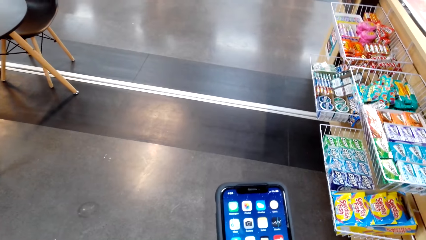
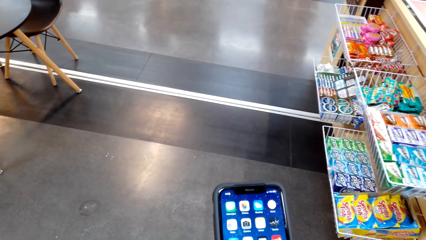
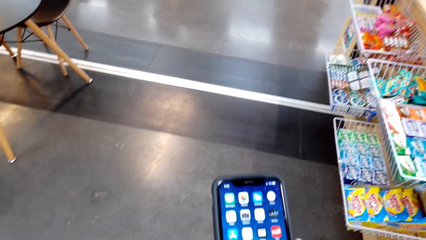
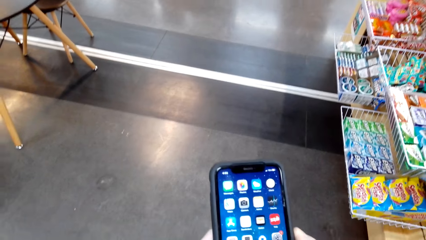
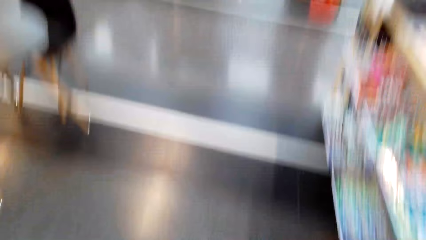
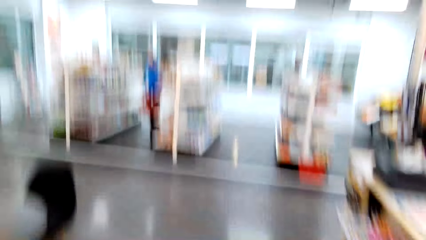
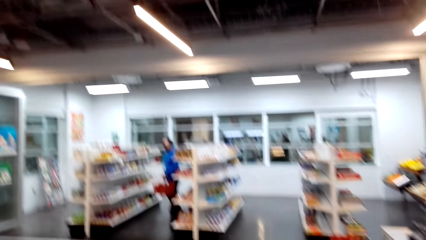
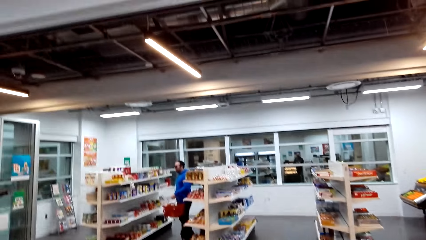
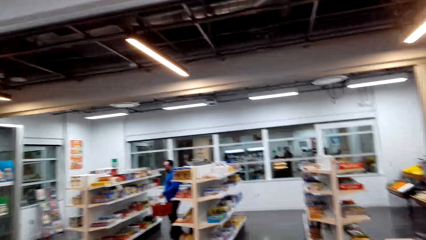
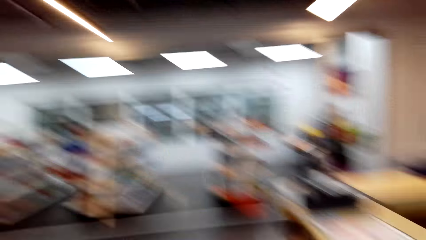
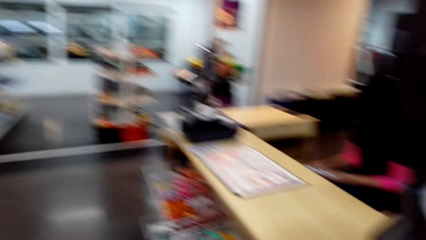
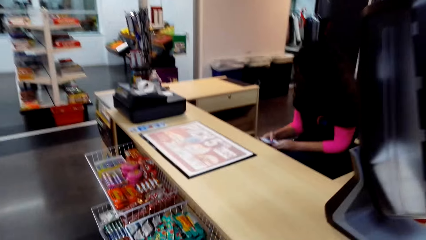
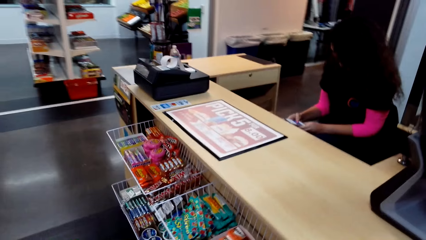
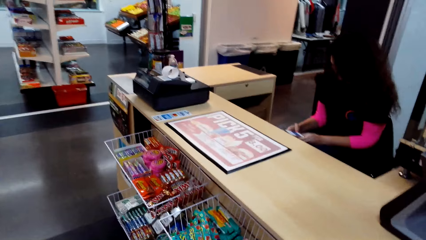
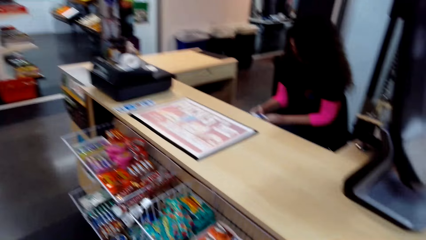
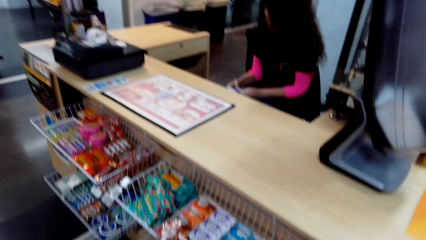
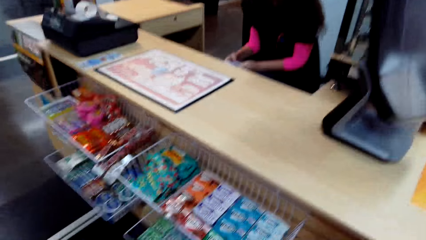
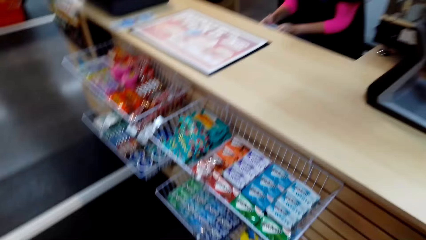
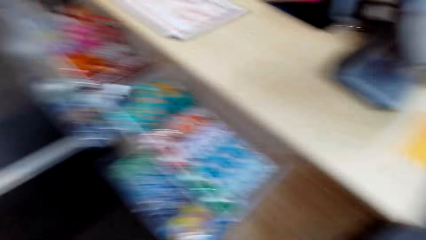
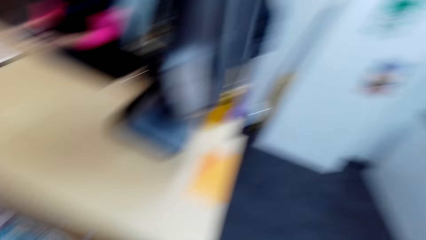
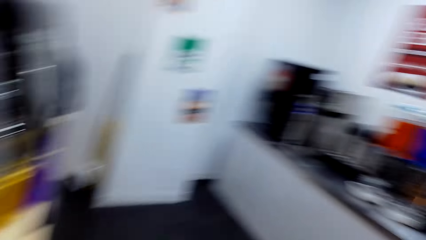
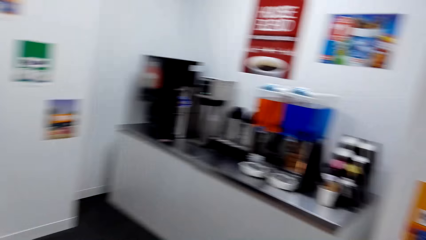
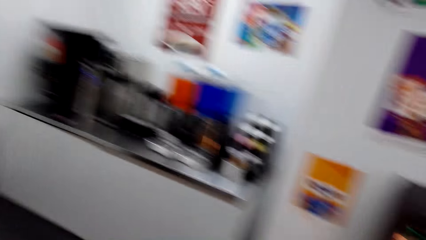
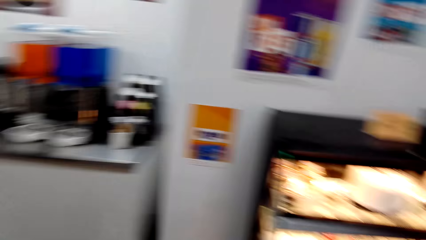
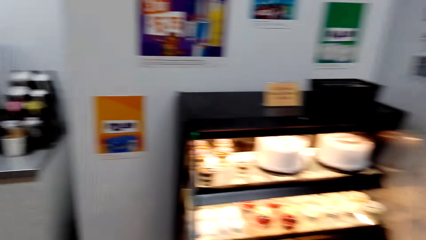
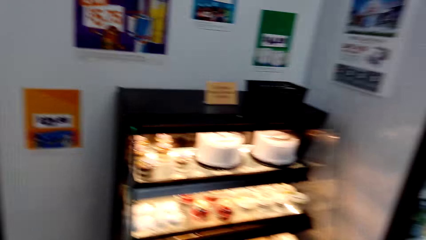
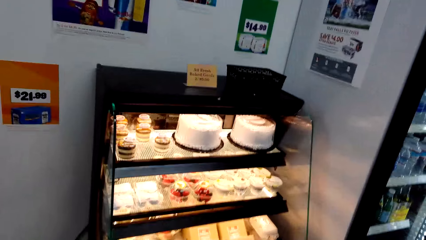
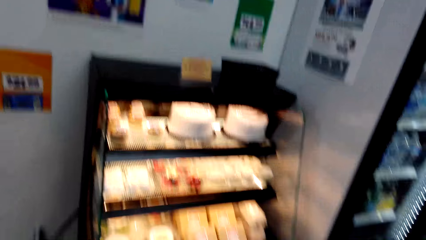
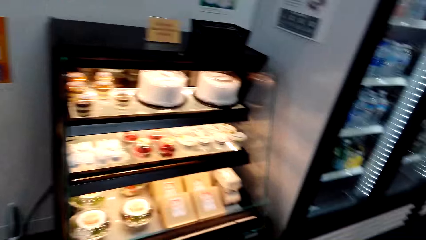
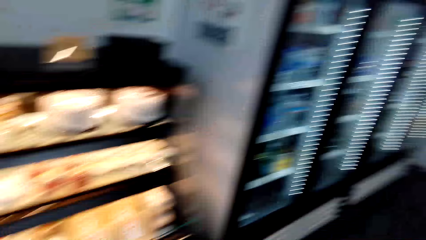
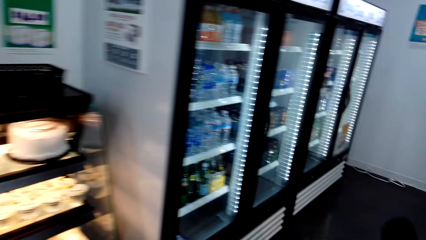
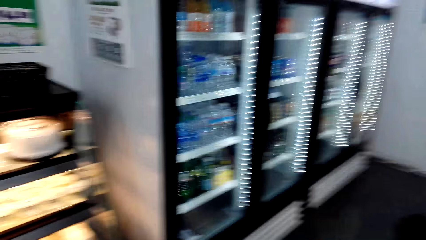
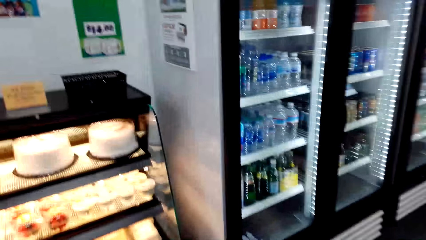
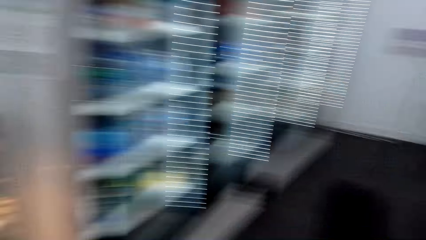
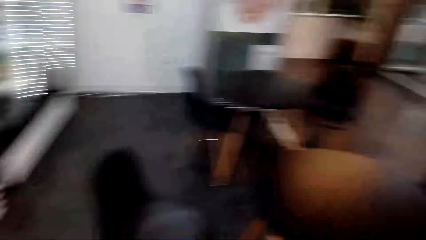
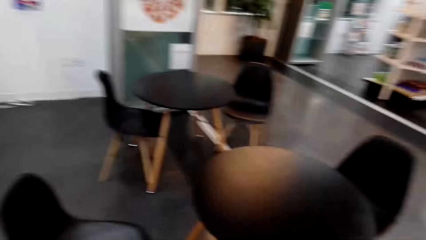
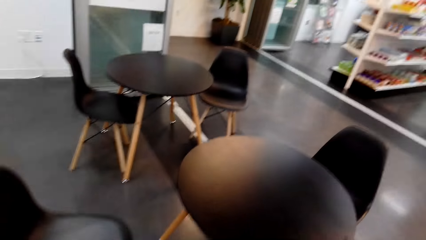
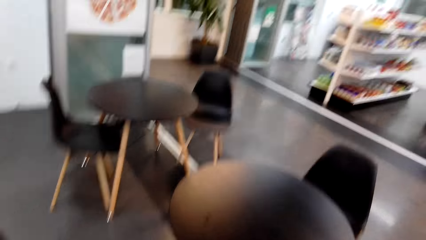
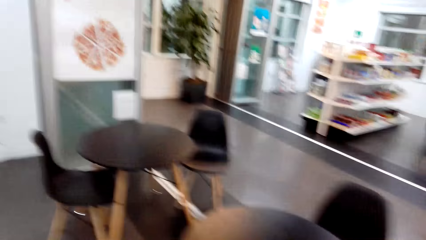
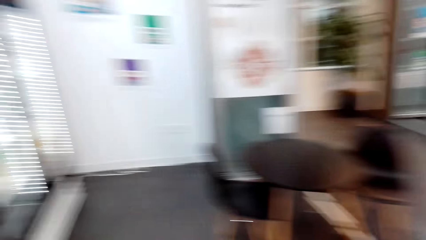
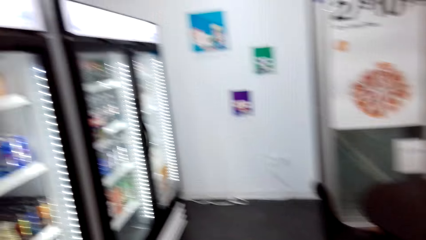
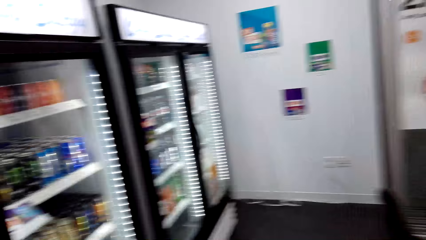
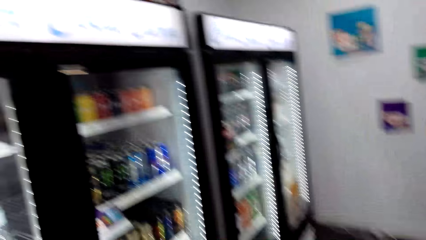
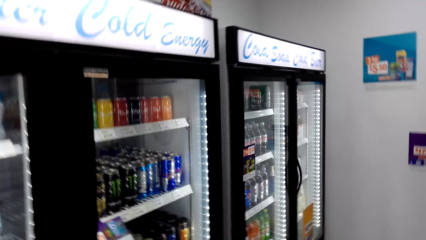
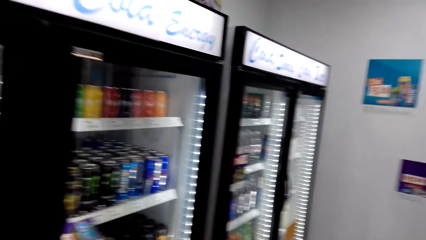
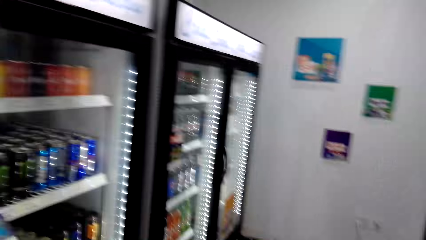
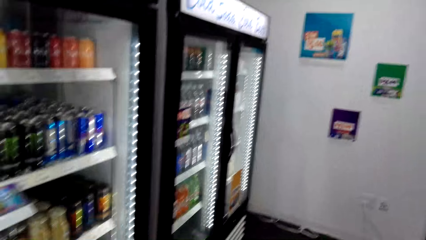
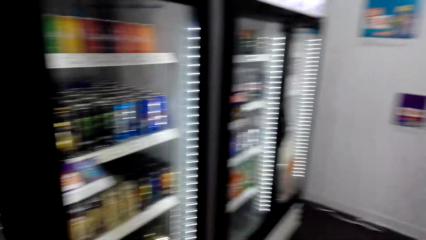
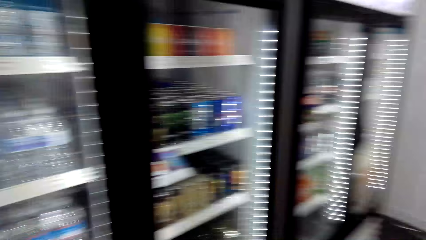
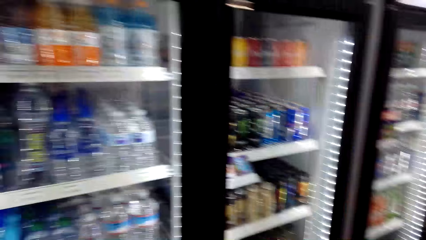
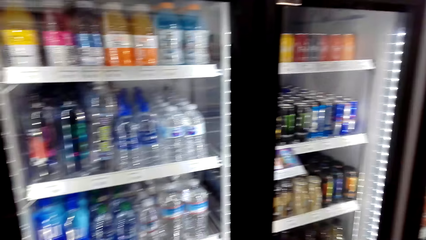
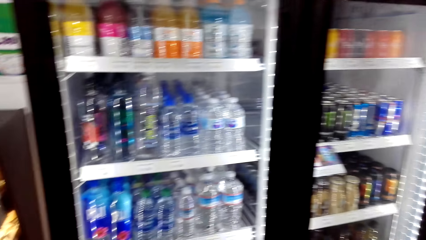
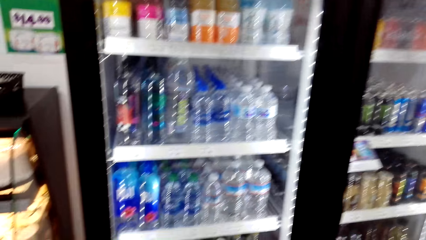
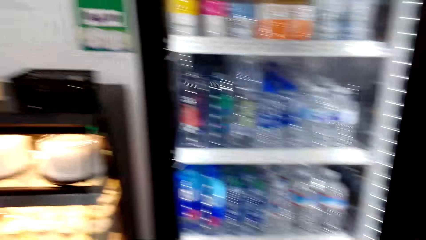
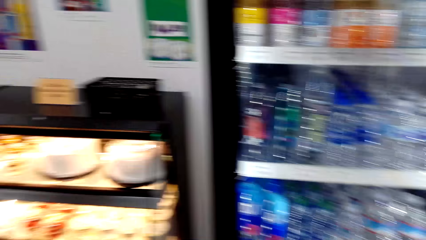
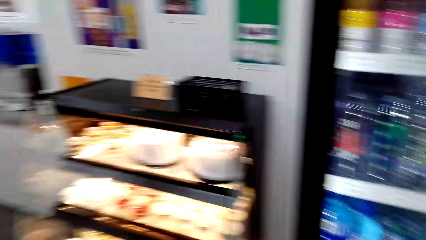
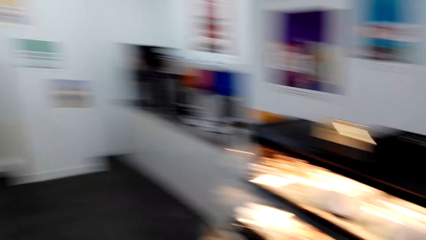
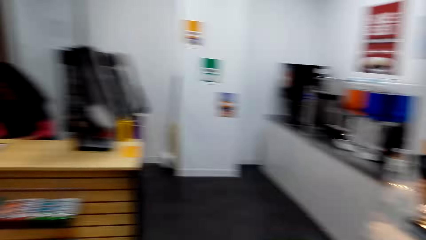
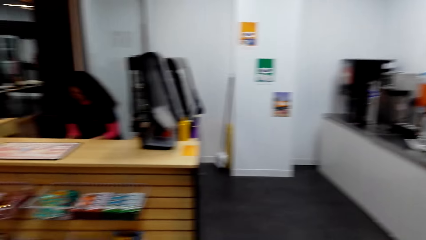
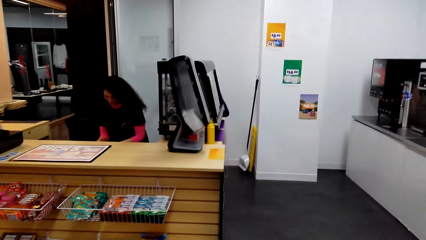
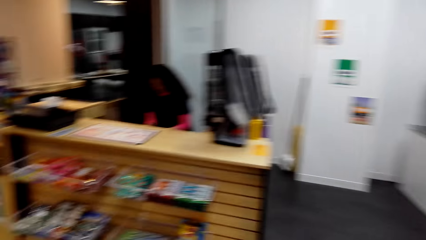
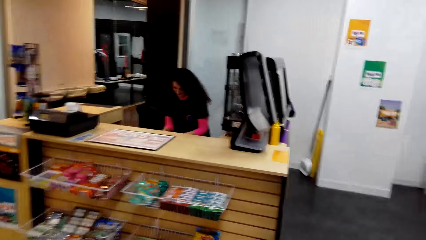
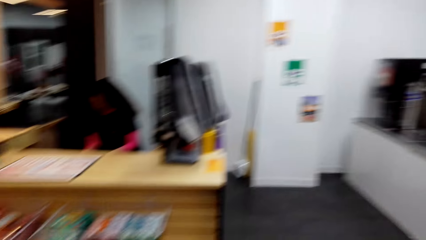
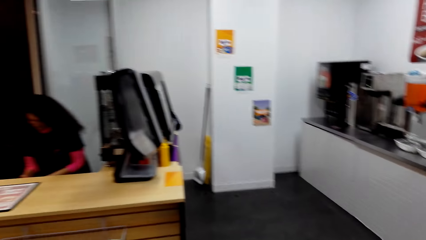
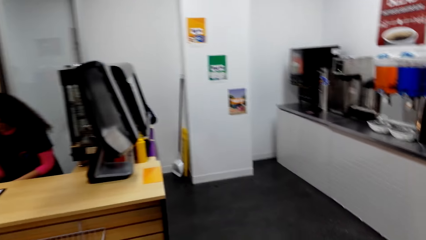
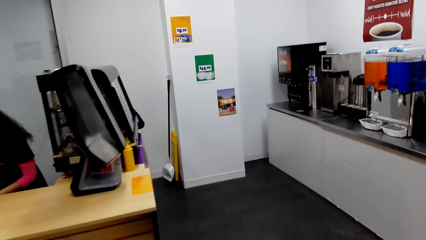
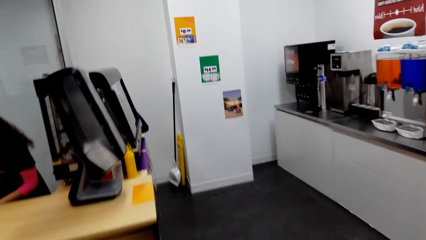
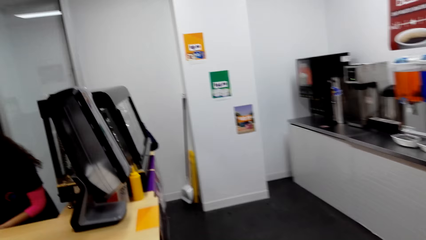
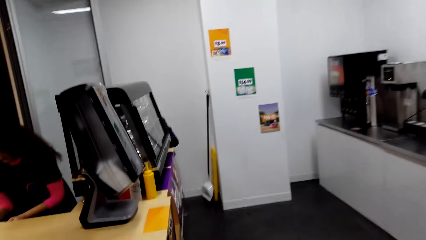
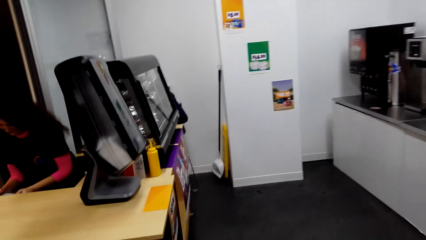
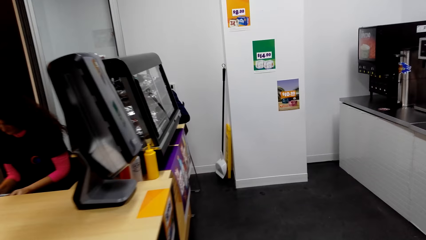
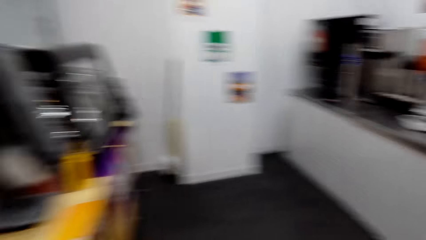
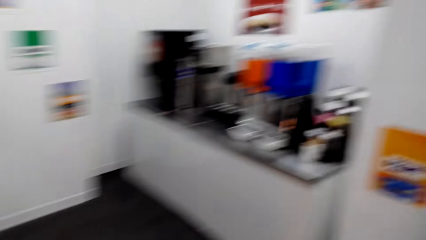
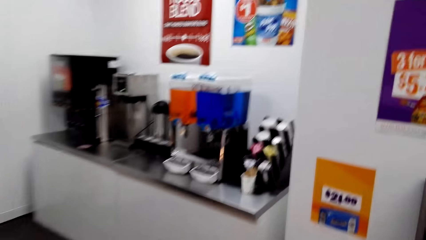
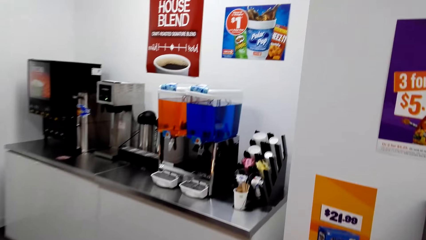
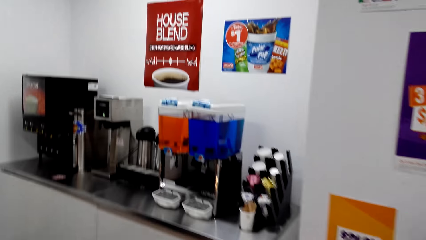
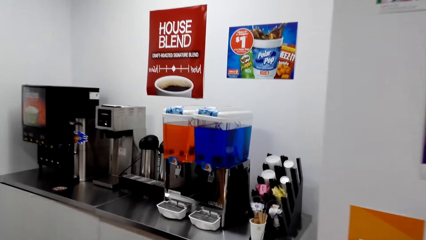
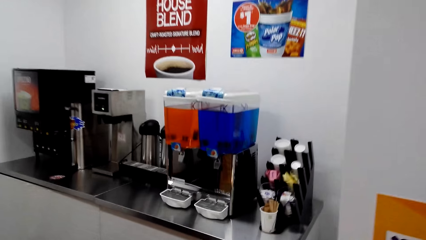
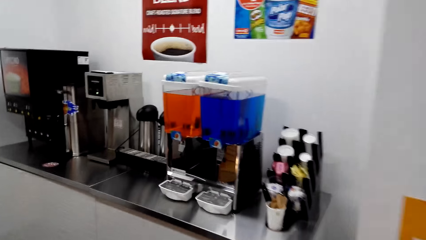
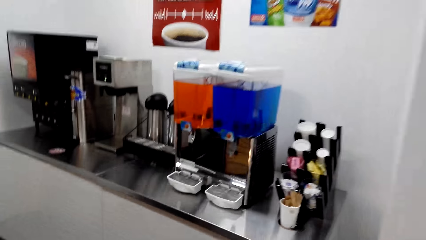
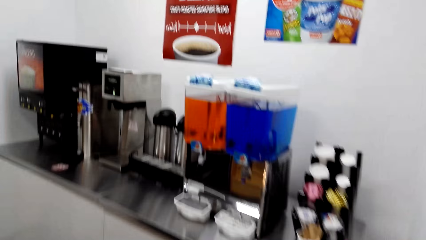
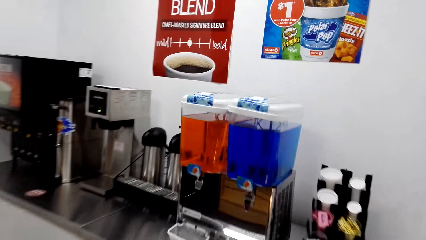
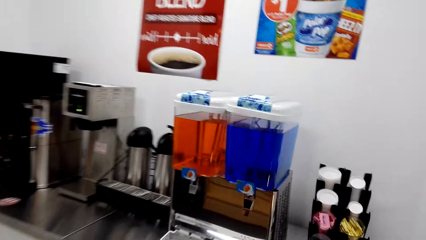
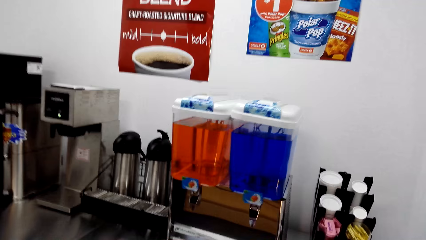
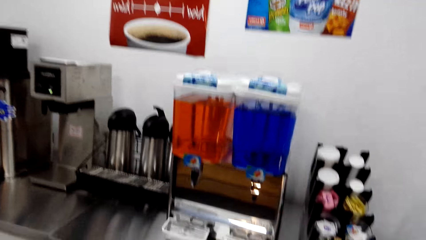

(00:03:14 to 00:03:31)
The camera wearer looks around. They walk around.
